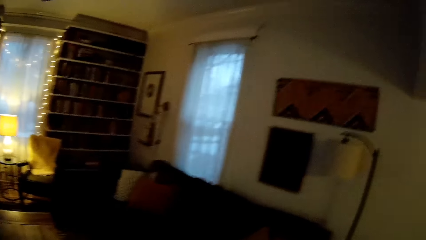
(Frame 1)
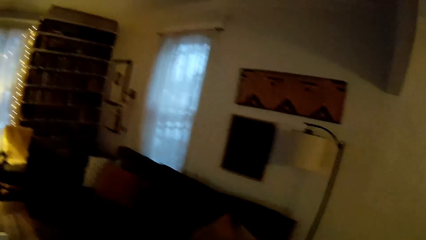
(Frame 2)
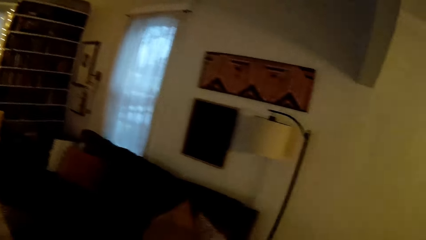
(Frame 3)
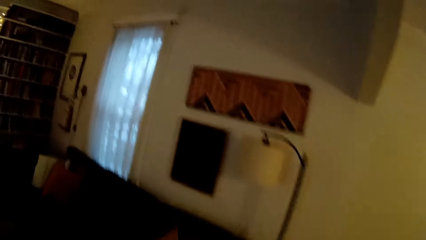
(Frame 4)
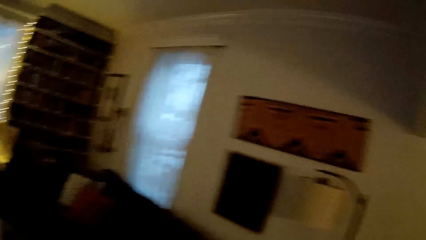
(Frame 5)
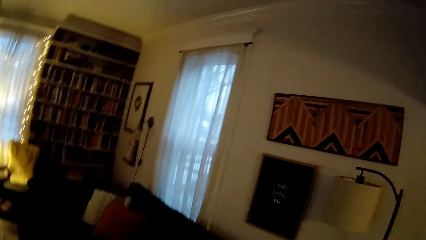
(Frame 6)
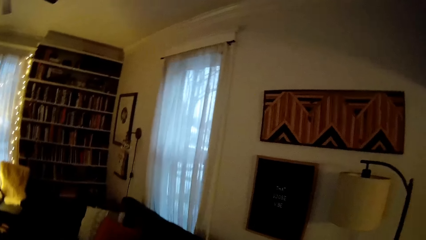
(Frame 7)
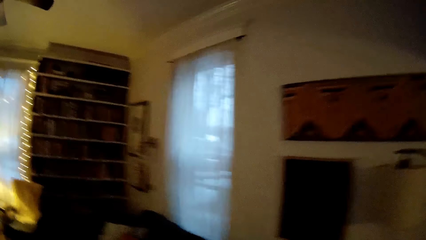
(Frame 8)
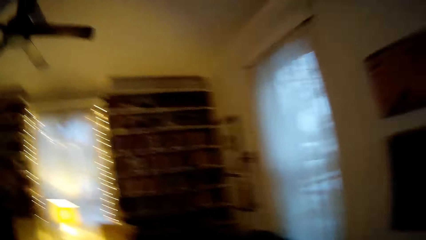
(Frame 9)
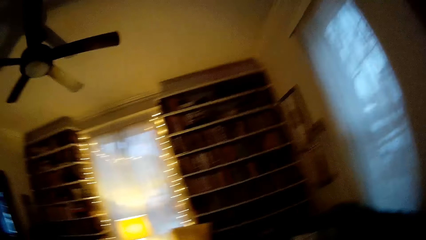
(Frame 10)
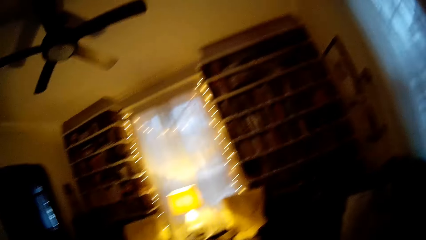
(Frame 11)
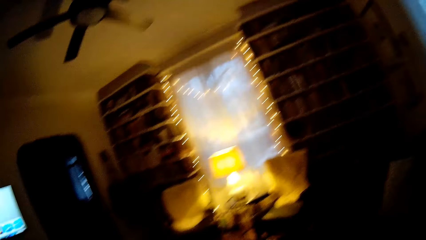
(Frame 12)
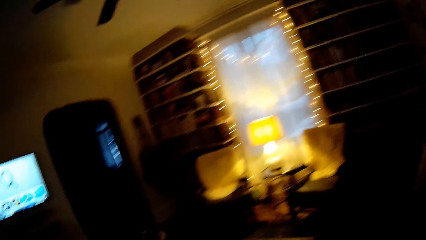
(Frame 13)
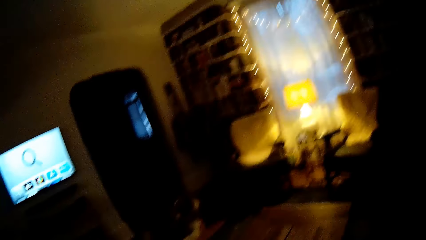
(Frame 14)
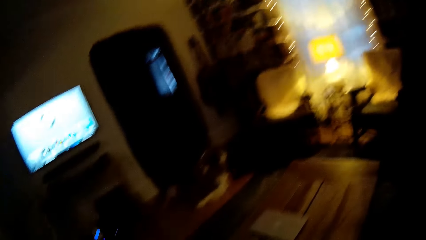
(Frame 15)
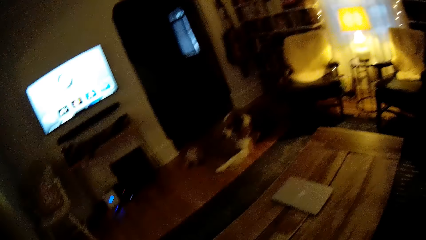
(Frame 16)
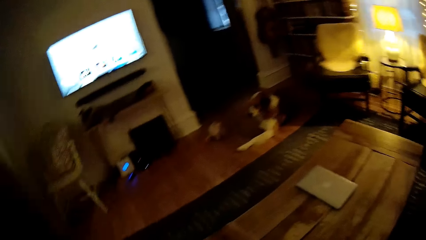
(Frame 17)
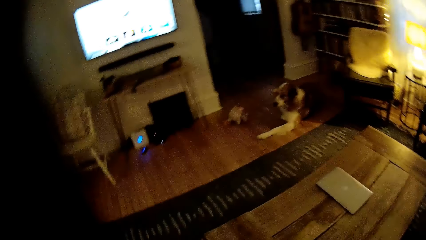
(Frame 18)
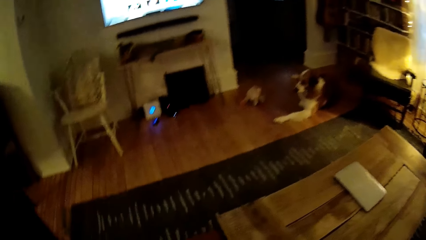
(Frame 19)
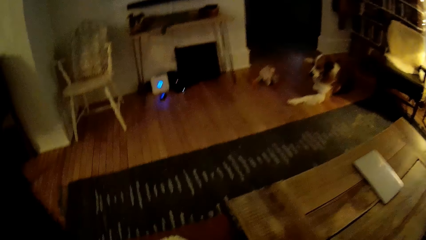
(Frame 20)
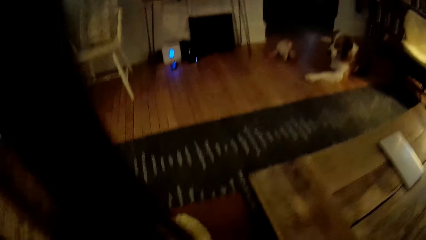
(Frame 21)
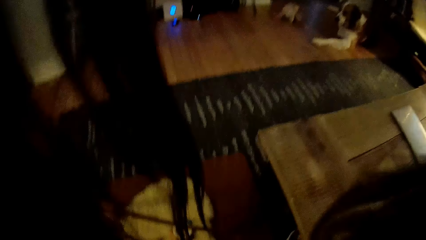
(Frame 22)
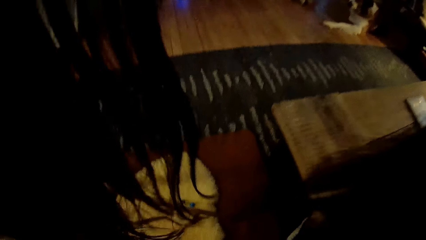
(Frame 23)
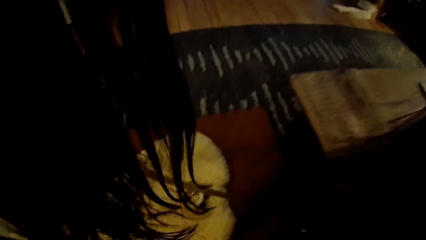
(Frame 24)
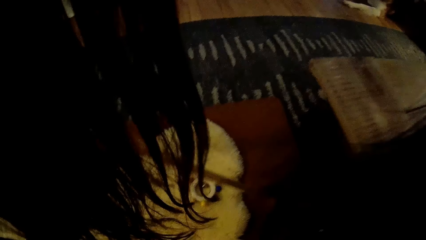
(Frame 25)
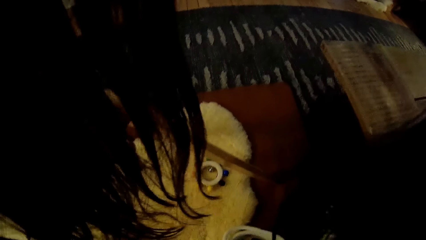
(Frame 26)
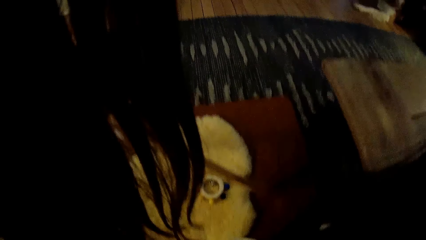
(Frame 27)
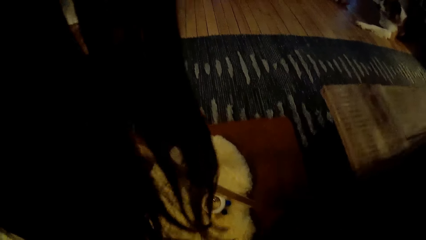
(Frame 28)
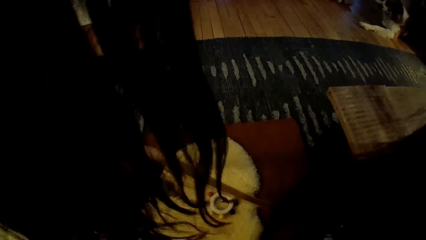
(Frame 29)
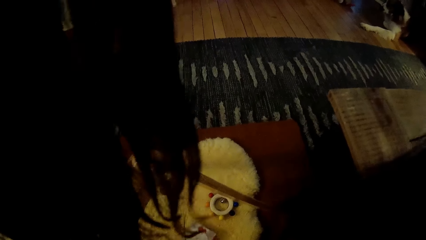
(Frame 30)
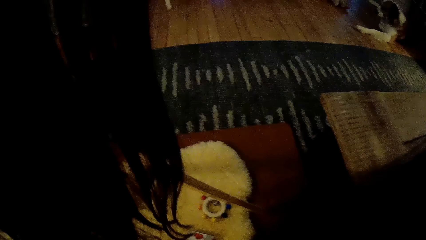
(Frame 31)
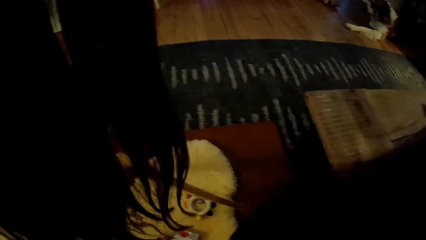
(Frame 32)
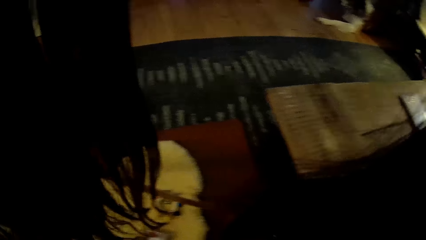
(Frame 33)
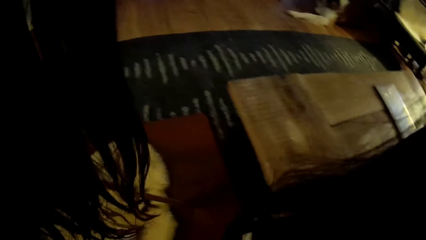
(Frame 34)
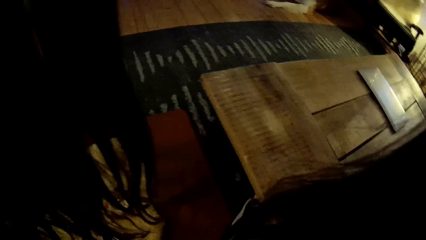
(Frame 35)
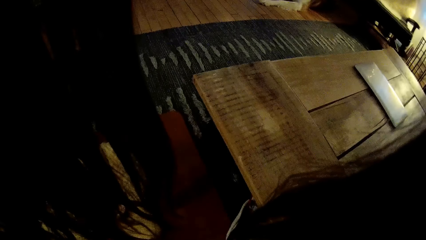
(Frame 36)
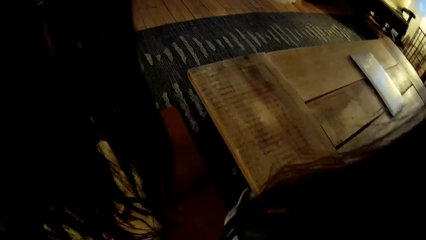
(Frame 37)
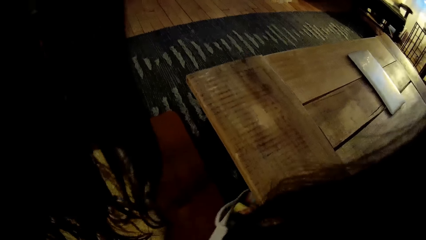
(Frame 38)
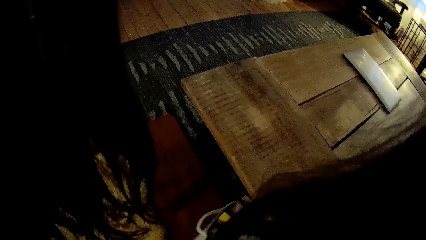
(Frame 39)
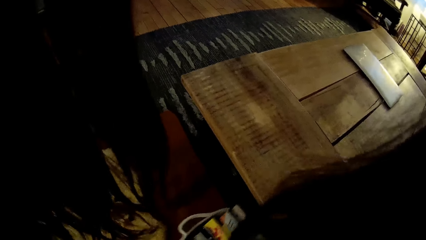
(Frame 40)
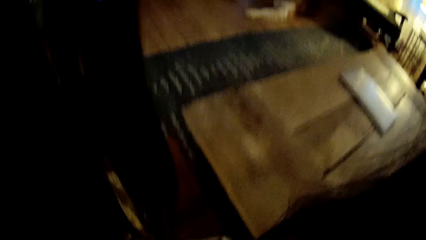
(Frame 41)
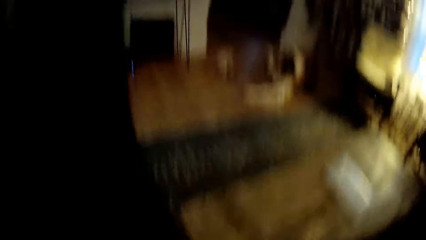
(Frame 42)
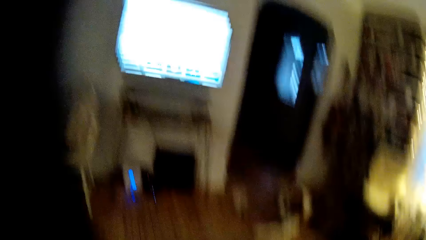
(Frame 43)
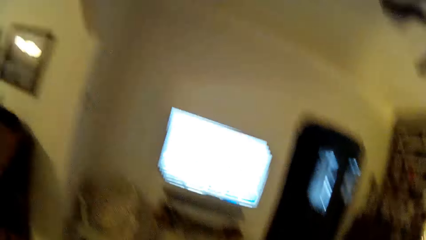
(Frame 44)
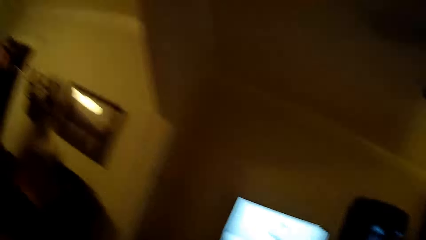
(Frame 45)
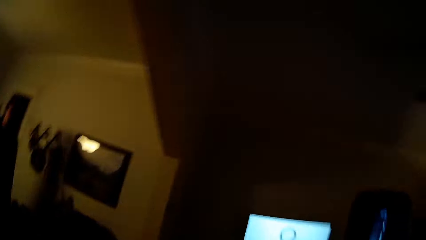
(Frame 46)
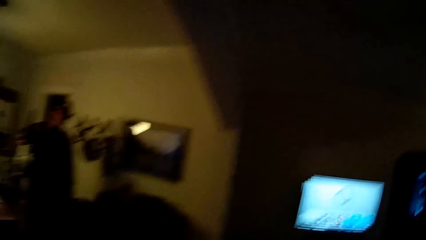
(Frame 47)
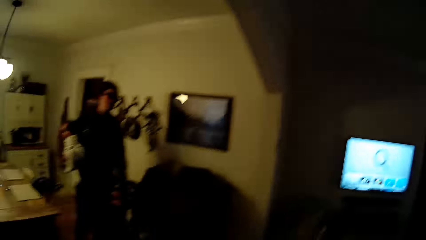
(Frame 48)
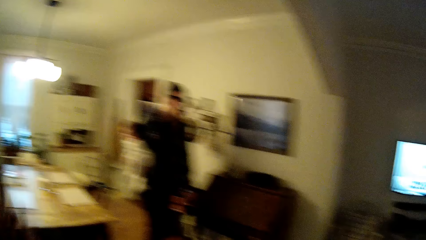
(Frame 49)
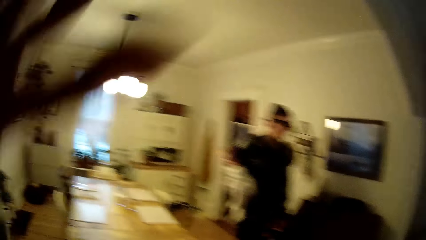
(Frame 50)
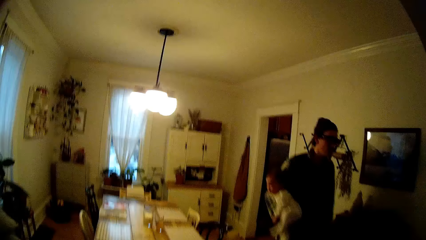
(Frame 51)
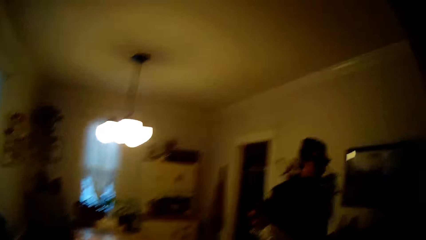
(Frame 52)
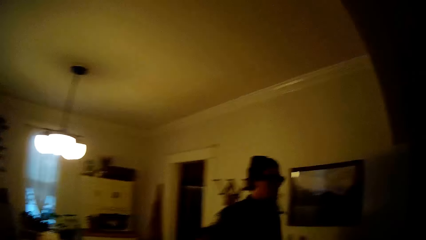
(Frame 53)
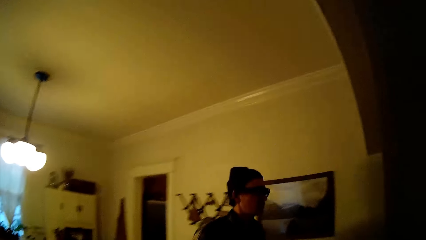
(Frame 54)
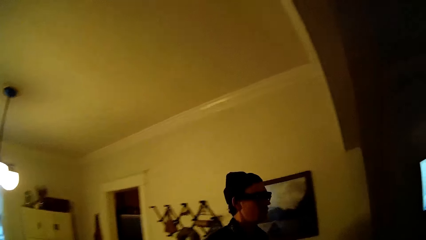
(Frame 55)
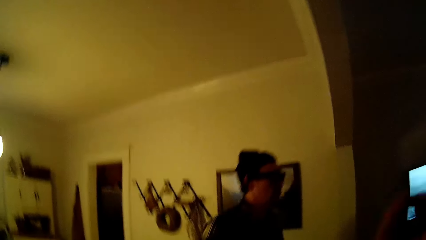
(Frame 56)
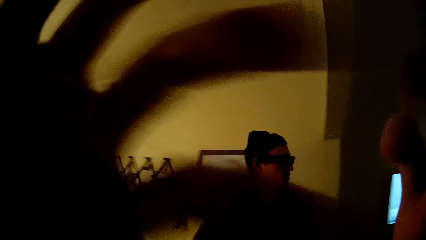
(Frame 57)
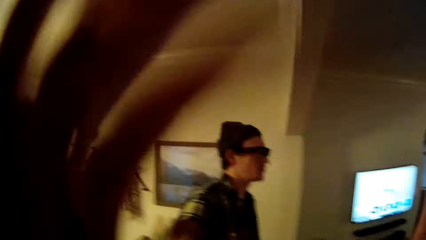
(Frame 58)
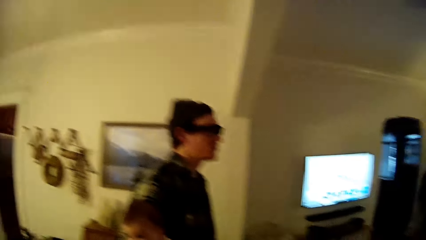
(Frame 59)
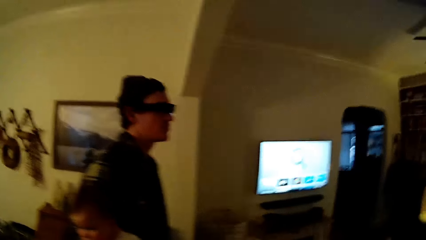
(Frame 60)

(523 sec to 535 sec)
The camera wearer sits down on the couch. She pulls a bag from under a table with her right hand. The man walks towards the living room. The camera wearer stands again. She adjusts her camera with both hands.

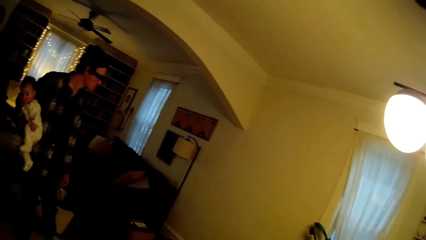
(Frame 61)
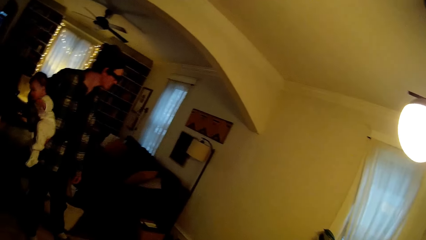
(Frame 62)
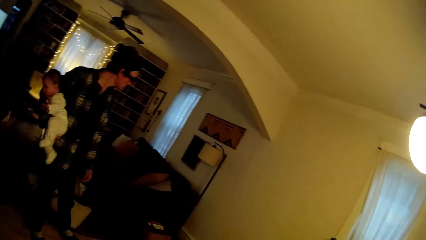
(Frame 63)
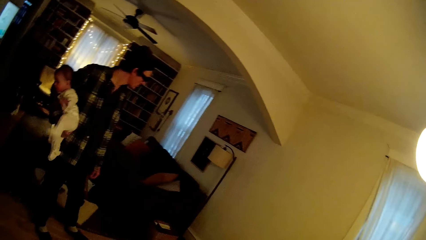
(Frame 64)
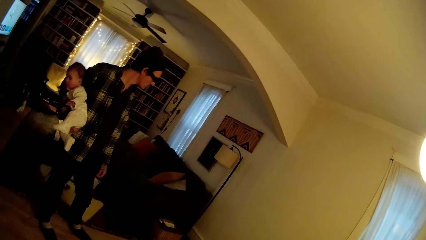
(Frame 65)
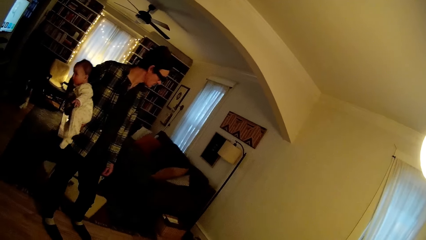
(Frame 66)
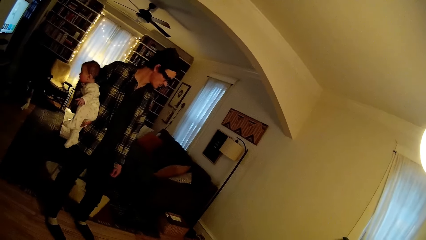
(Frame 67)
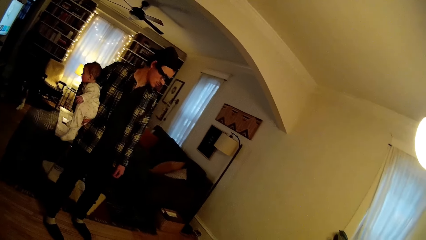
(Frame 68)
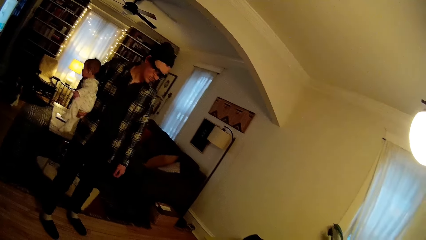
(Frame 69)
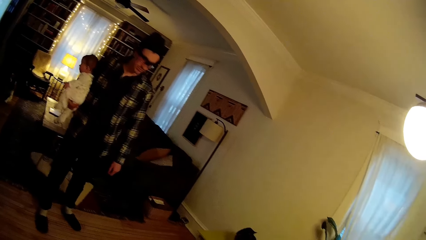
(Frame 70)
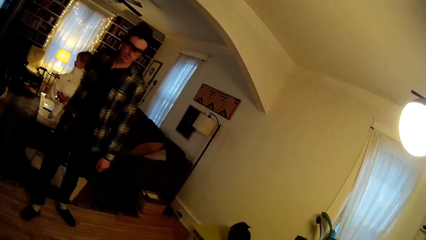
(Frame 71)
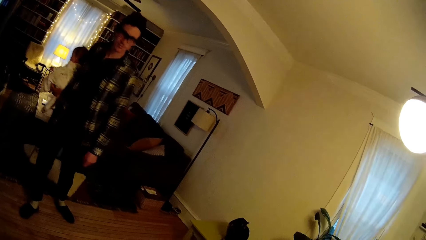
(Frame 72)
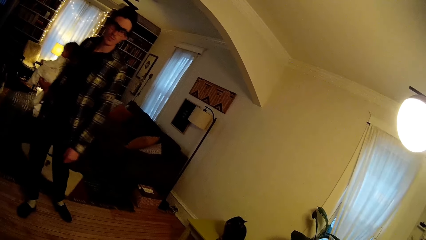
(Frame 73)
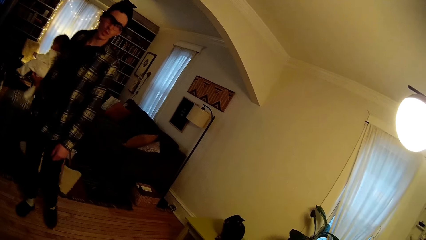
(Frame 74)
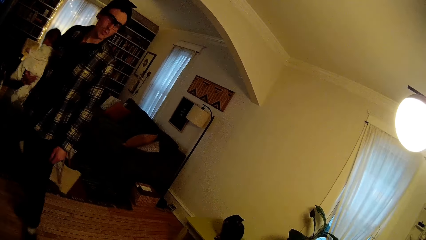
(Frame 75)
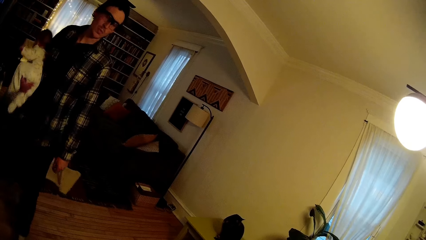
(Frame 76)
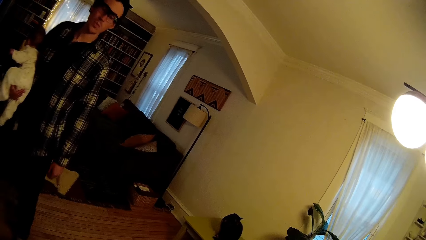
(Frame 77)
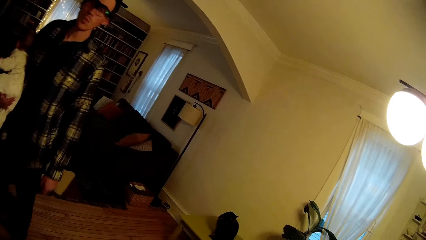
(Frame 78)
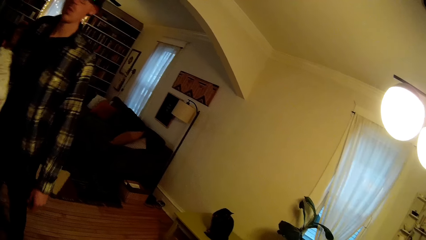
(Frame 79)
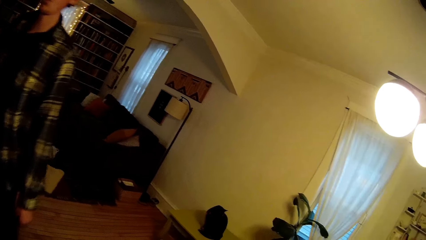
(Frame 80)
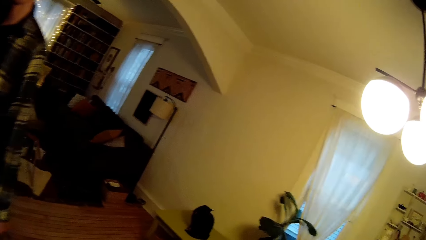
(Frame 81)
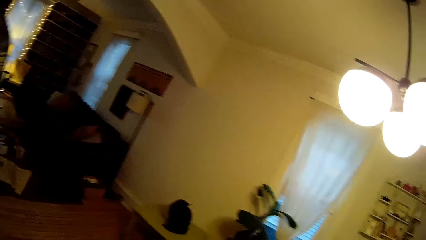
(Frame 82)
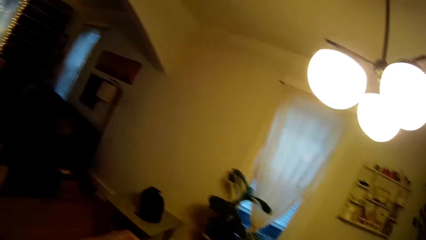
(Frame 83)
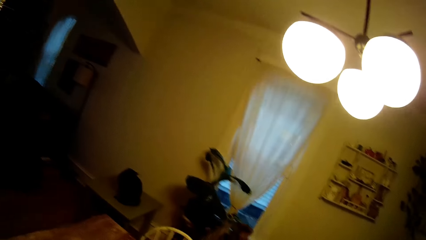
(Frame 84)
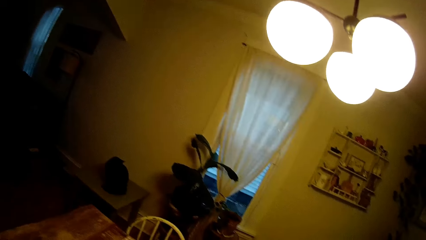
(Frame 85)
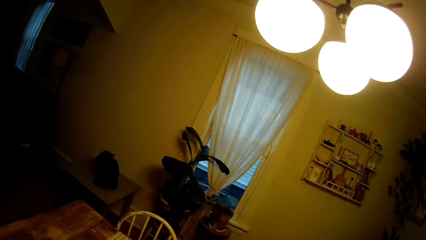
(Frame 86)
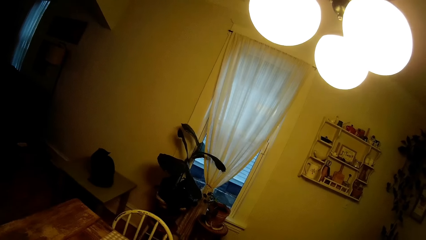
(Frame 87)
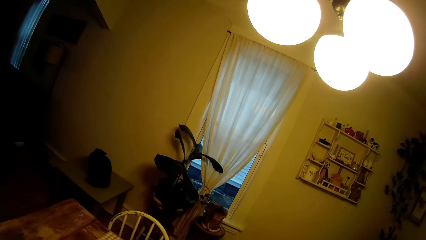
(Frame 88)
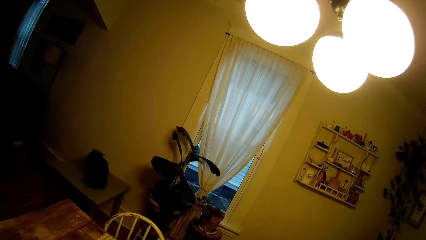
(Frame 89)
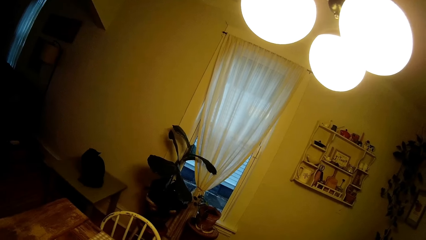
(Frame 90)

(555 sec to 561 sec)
A man holds a baby. The man walks past the camera wearer with the baby in his arms.
